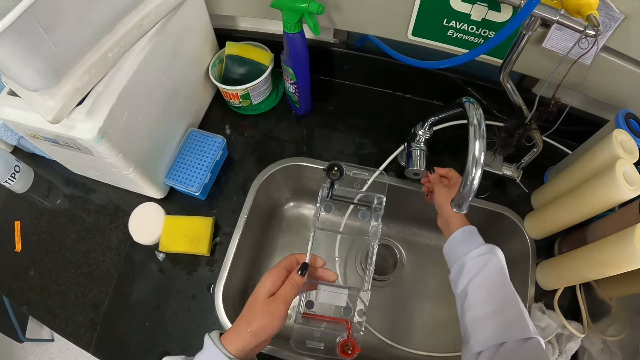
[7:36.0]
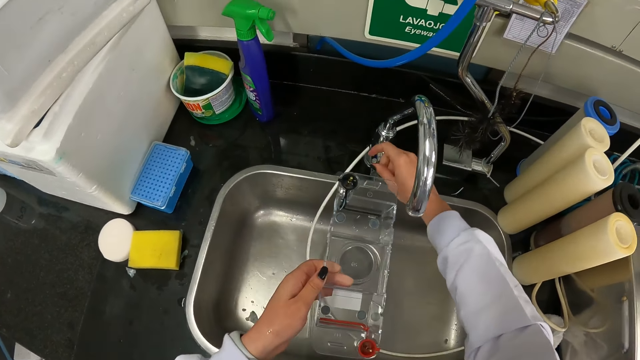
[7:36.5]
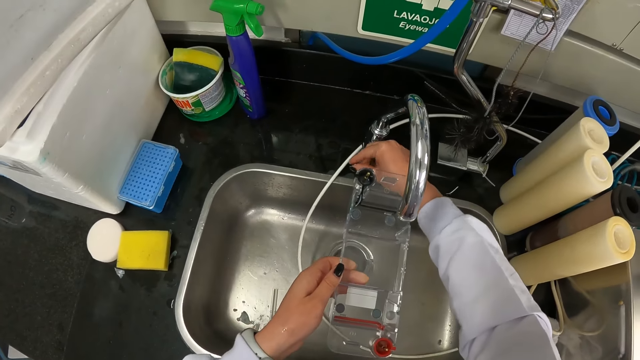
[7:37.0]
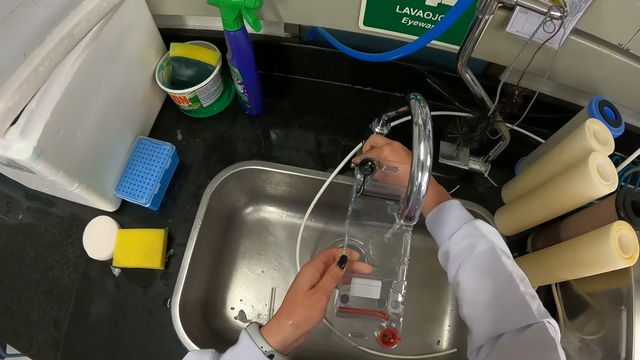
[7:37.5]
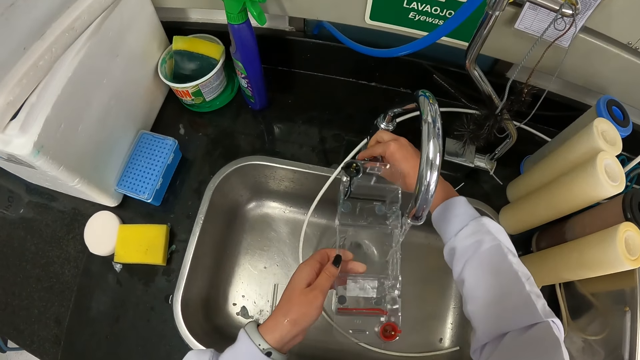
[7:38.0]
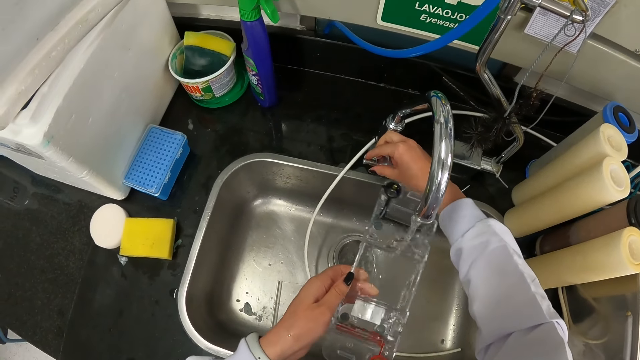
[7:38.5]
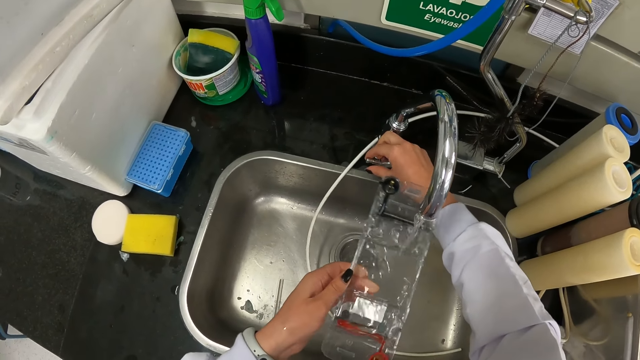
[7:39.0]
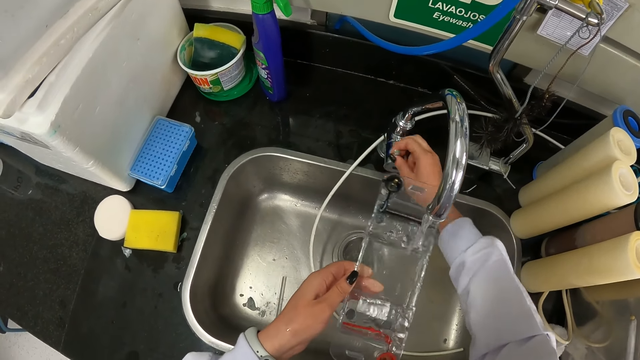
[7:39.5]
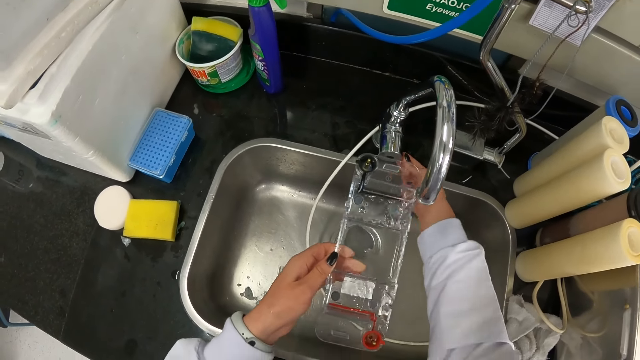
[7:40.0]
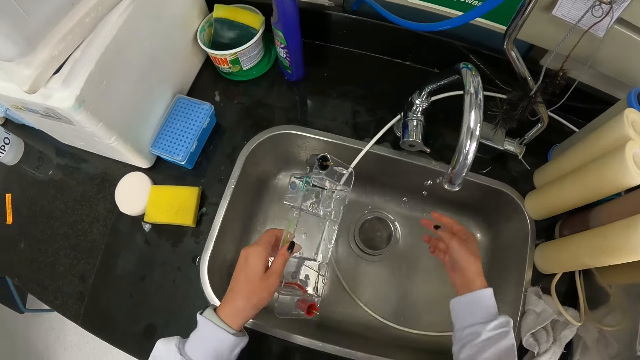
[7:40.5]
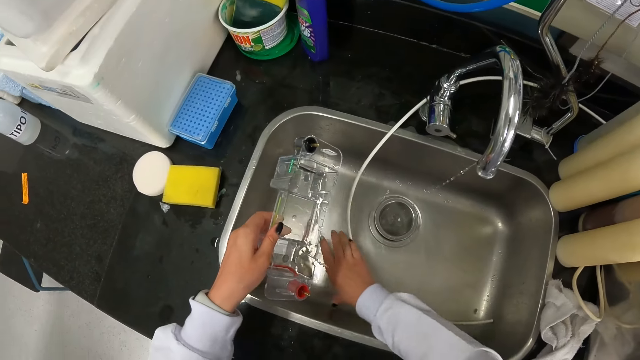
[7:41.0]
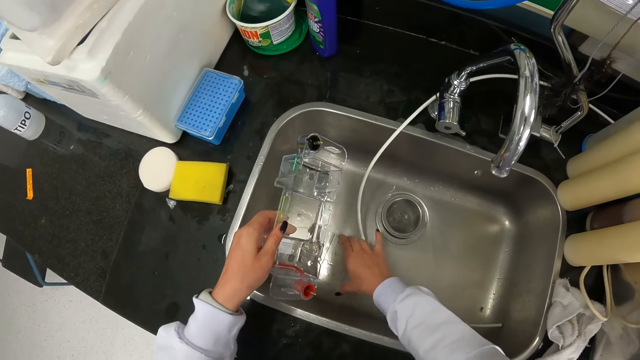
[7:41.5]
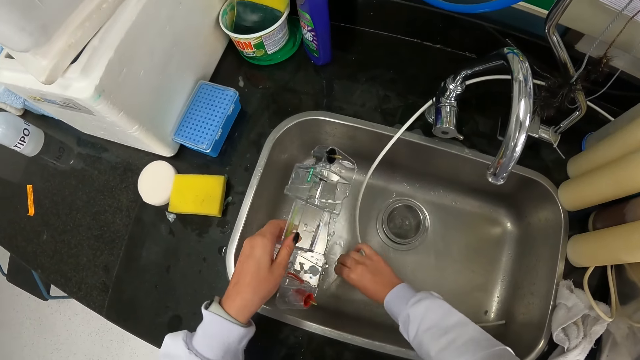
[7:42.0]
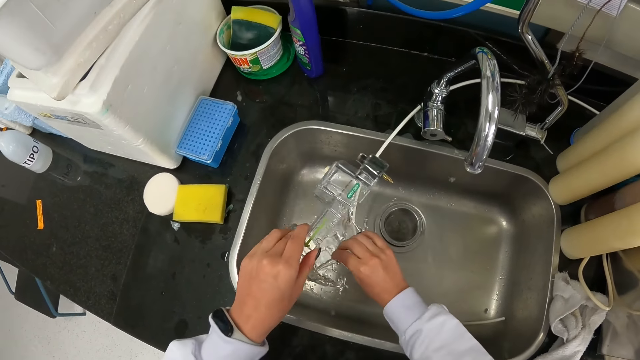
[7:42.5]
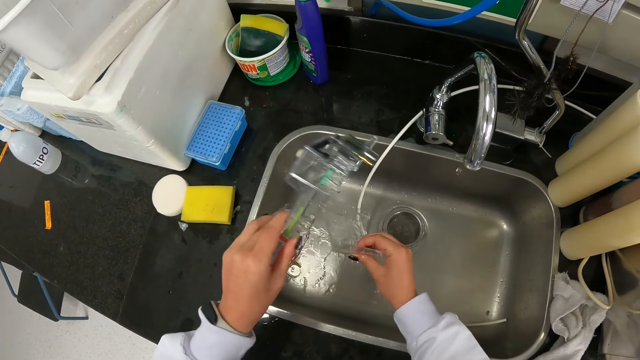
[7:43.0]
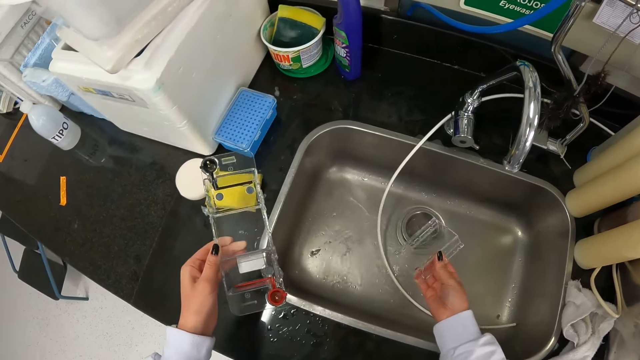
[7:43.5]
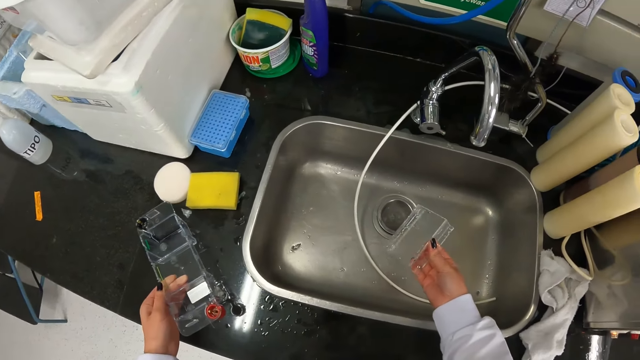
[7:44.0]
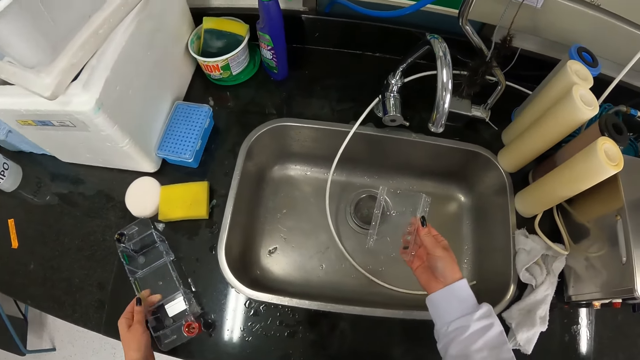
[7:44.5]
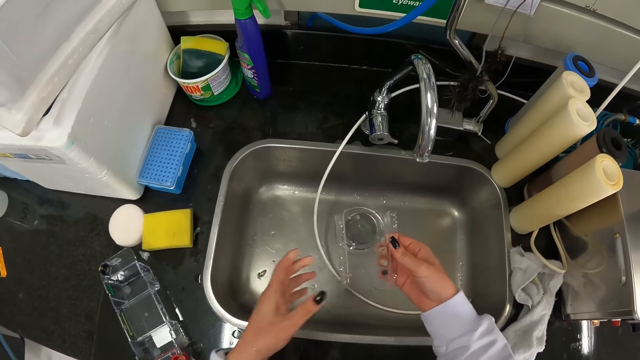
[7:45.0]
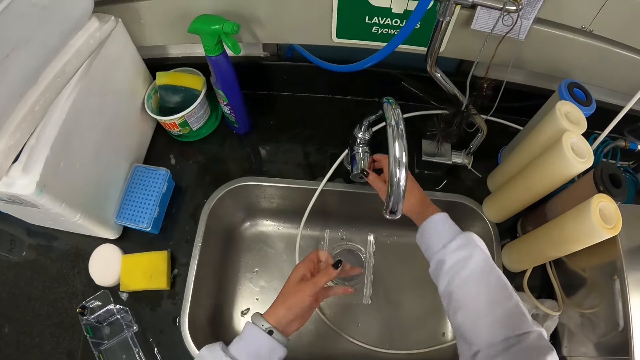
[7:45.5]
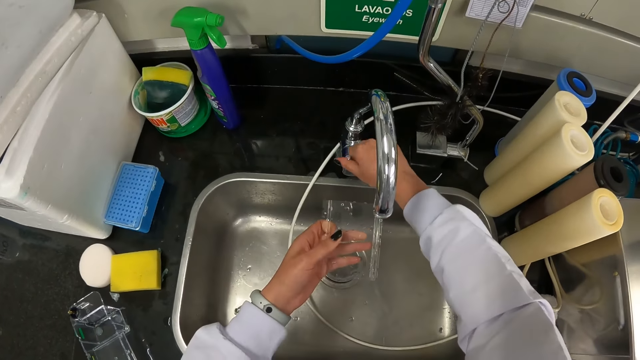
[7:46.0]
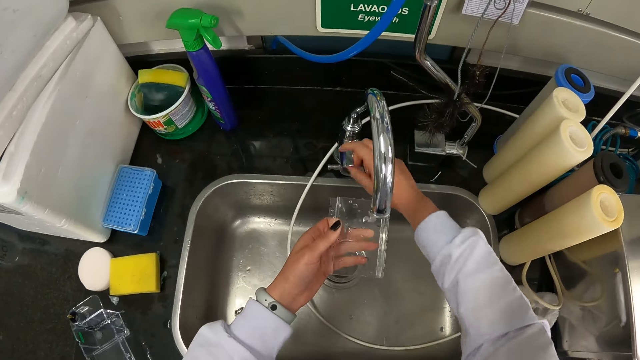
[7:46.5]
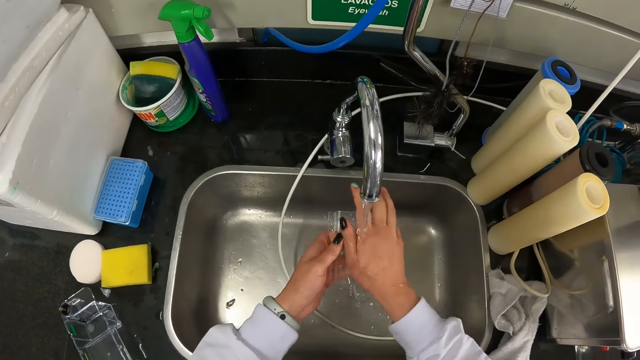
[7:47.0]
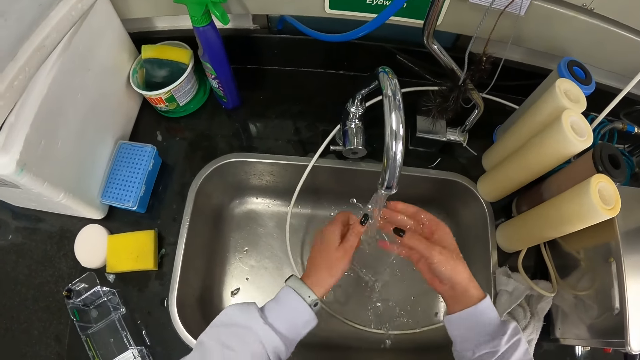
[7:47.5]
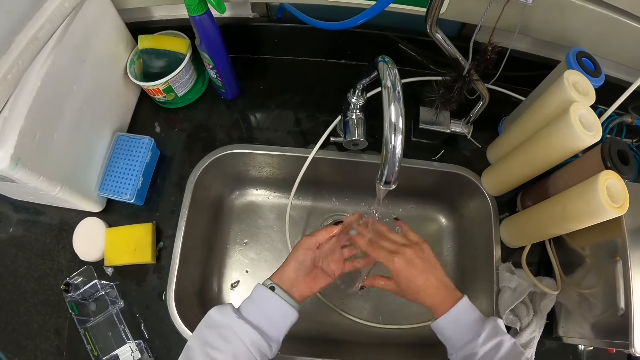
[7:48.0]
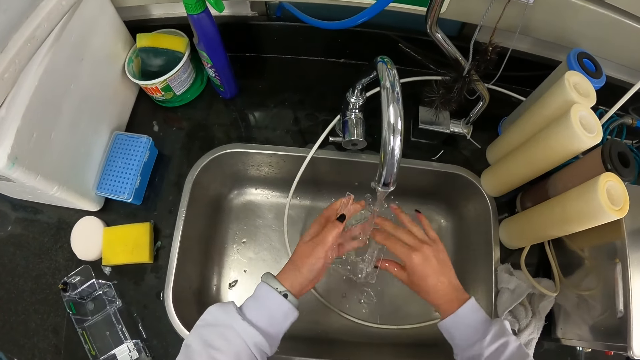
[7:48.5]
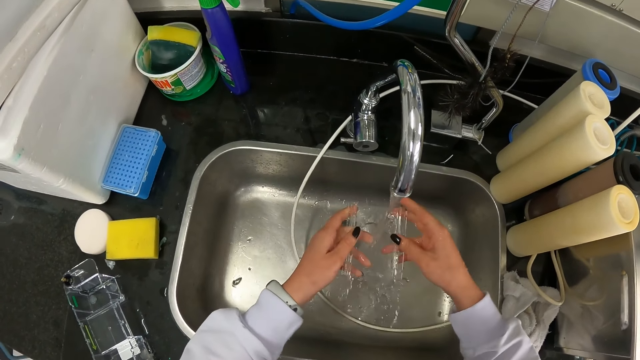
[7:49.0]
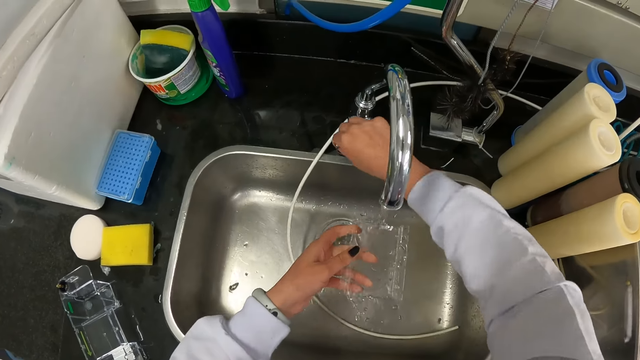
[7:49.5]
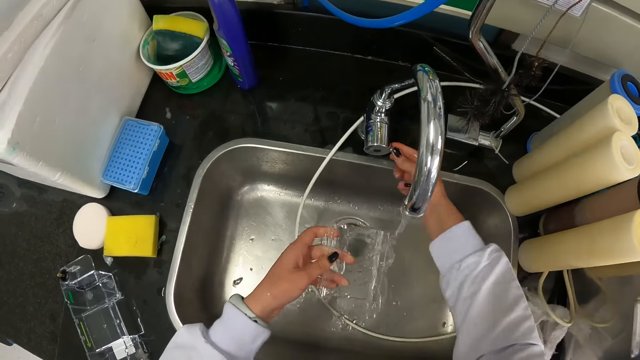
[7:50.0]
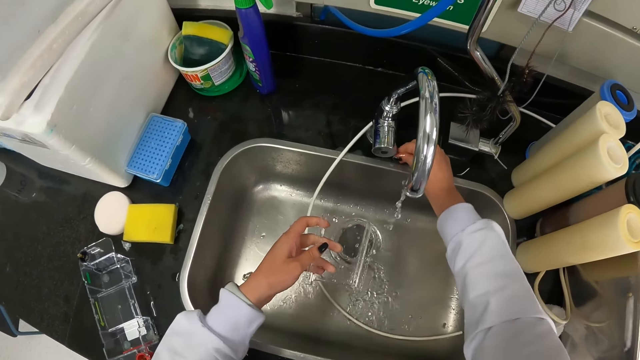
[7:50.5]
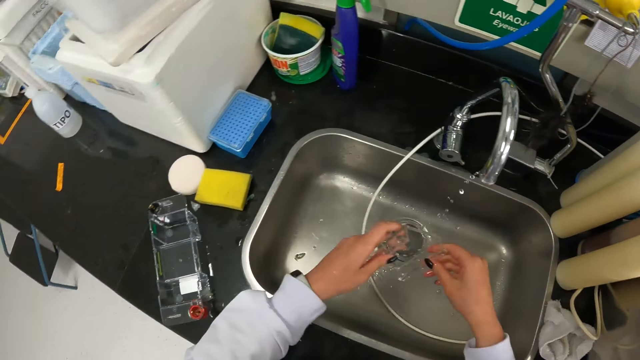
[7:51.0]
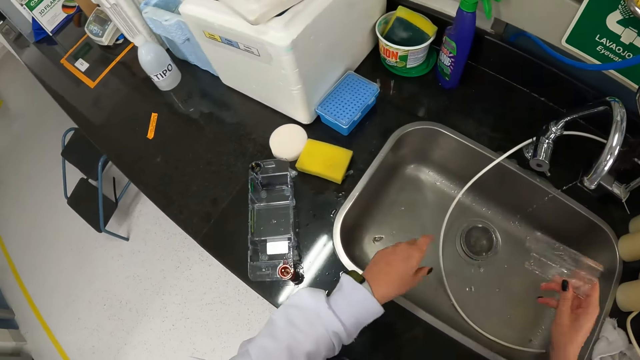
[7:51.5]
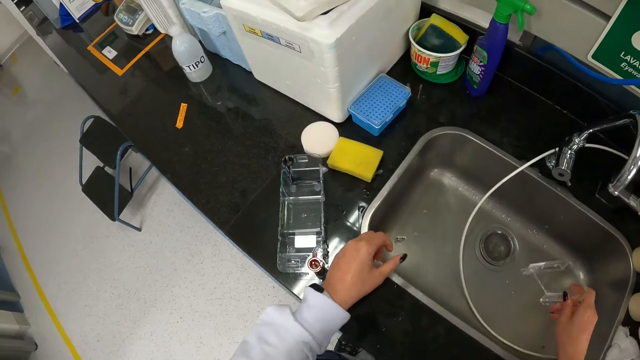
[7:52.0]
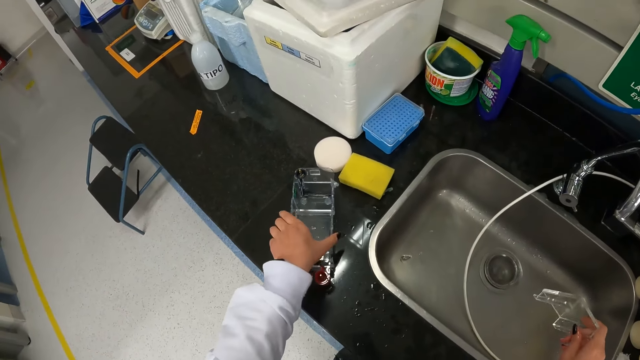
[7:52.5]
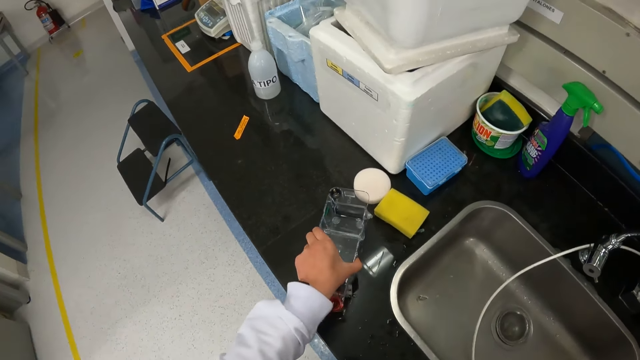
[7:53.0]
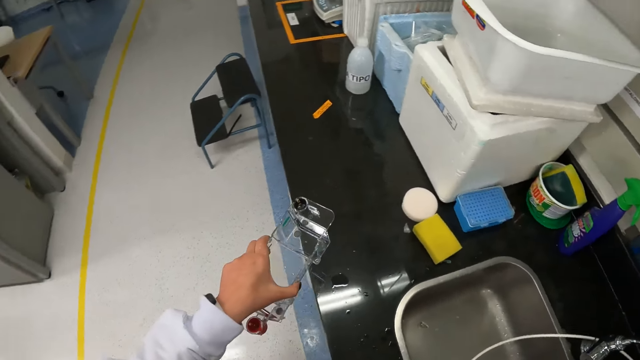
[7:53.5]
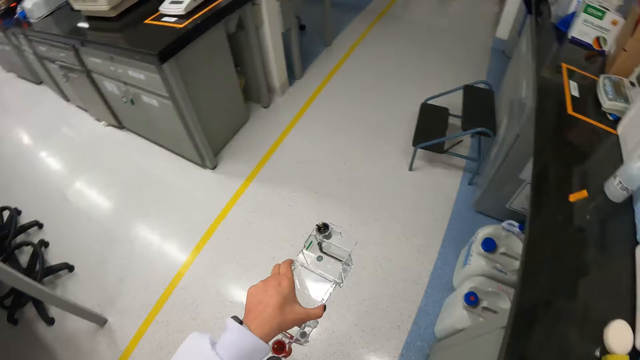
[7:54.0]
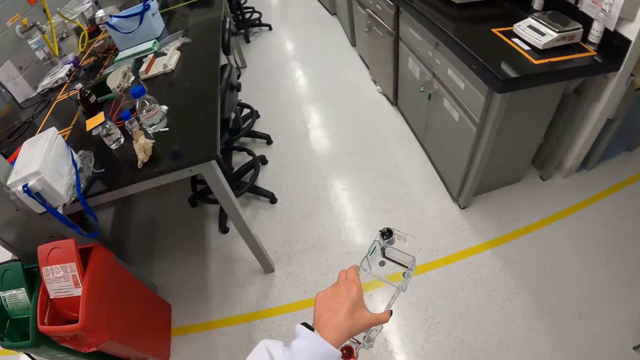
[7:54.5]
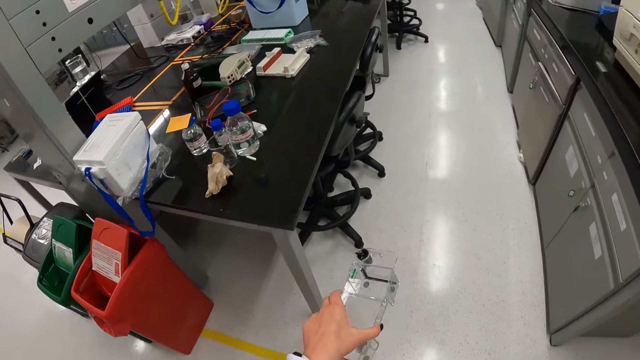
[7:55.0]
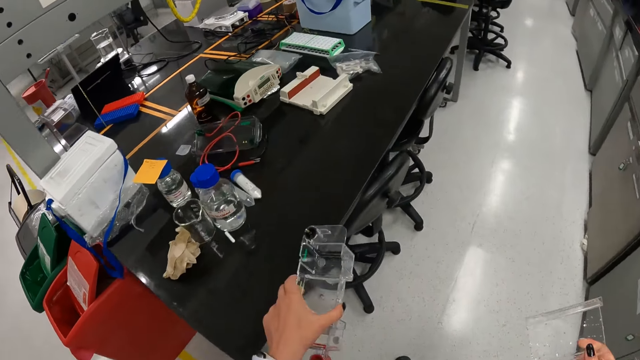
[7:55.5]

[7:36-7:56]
The camera wearer rinses the glass multimeter cover with the water from the tap in the sink with her left hand. She turns on the tap. She runs water in the tray, swirls water inside the tray. She turns off the tap with her right hand. She picks up the glass tray from the sink with her right hand. She pours the water in the glass multimeter cover in her left hand into the sink. She drops the glass multimeter cover on the table with her left hand. She holds the glass tray in her right hand with her left hand. She turns on the tap with her right hand. She rinses the glass tray with her two hands in the sink. She turns off the tap with her right hand. She passes the glass tray in her left hand to her right hand. She shakes water off the tray. She picks up the glass multimeter cover from the table with her left hand. She walks to the table.
